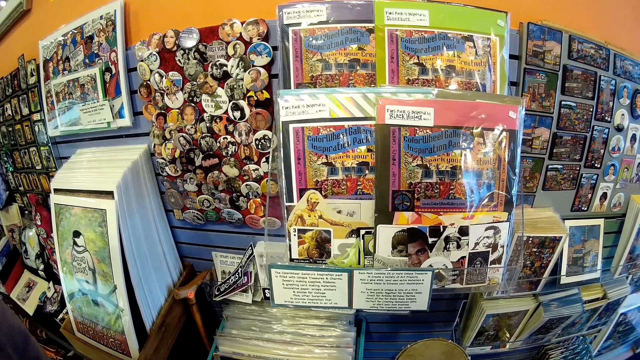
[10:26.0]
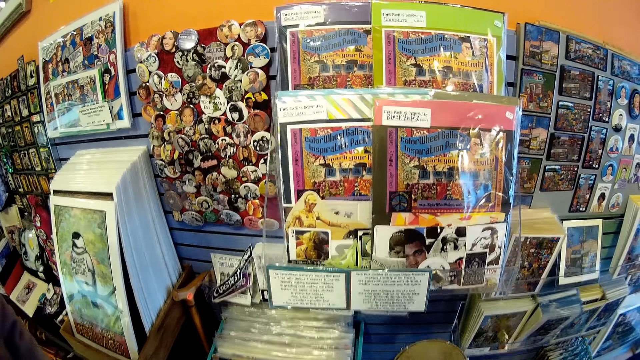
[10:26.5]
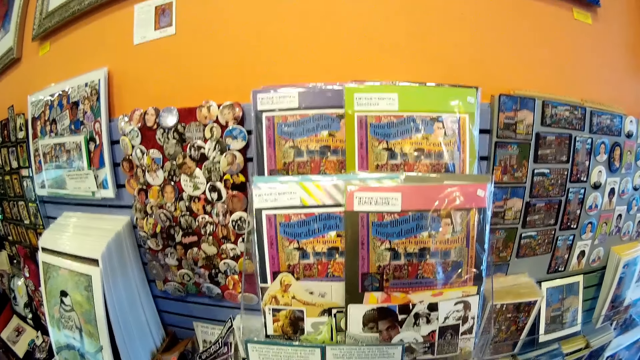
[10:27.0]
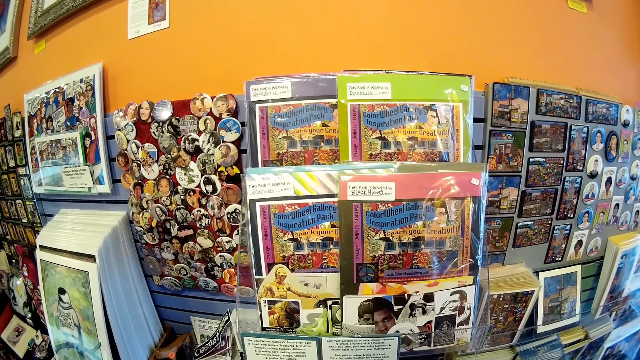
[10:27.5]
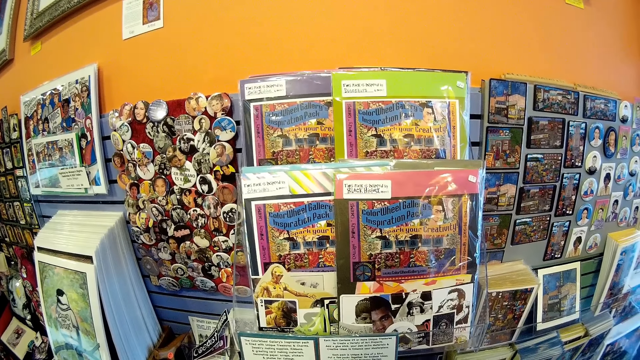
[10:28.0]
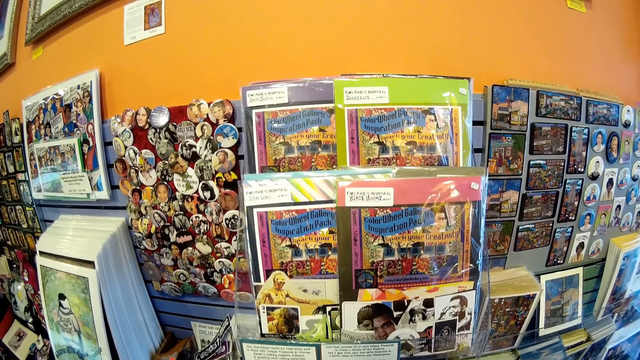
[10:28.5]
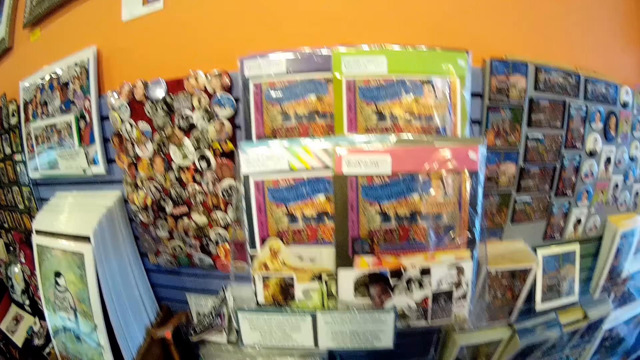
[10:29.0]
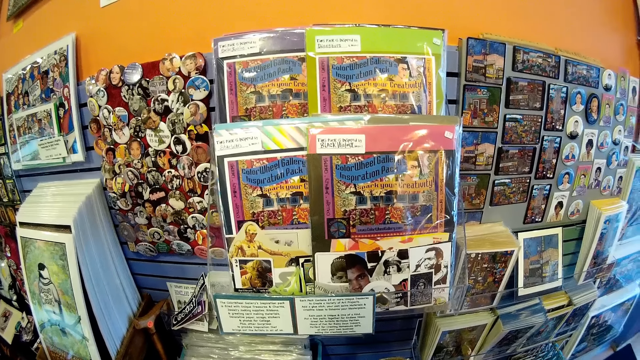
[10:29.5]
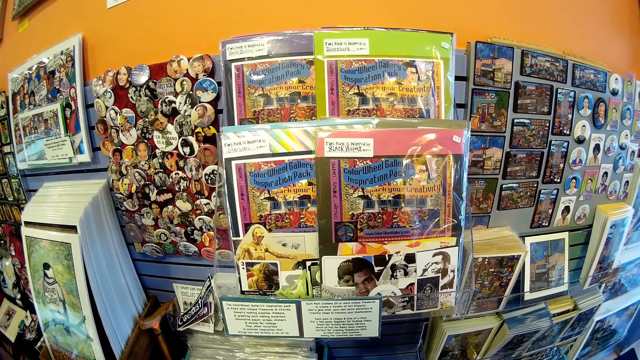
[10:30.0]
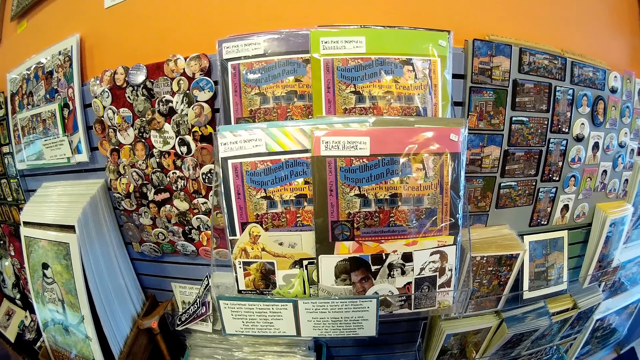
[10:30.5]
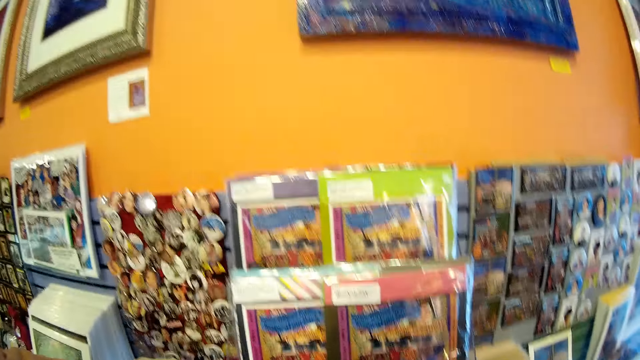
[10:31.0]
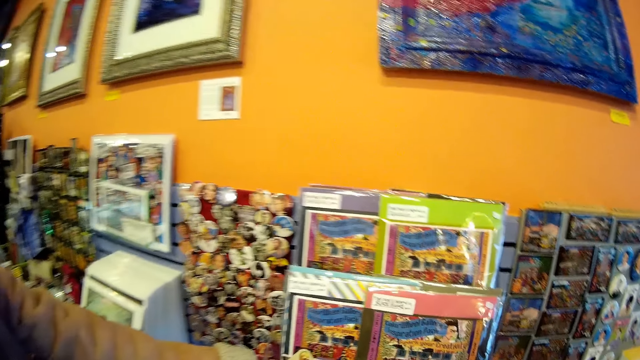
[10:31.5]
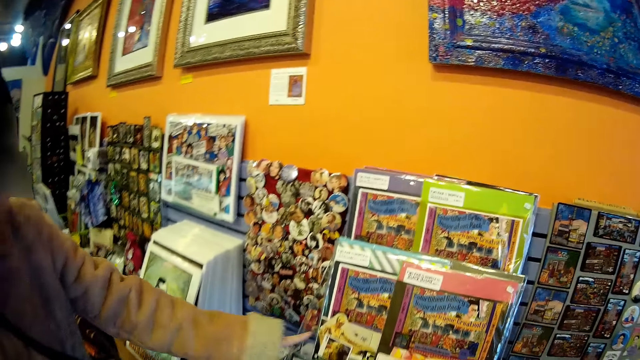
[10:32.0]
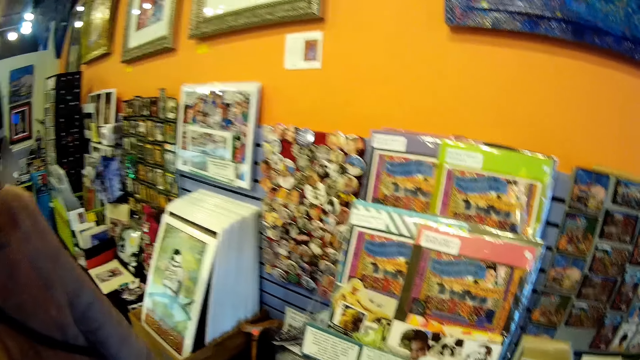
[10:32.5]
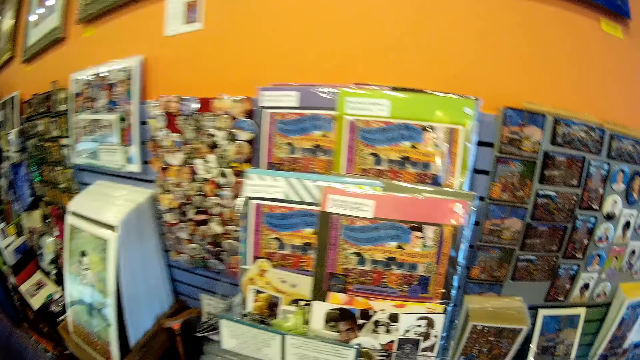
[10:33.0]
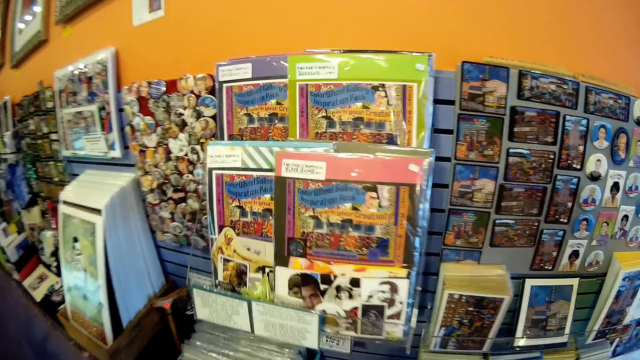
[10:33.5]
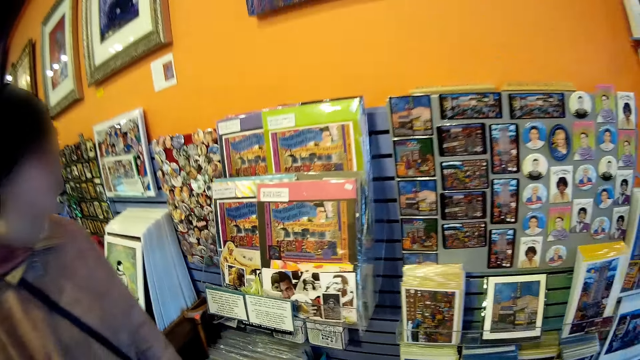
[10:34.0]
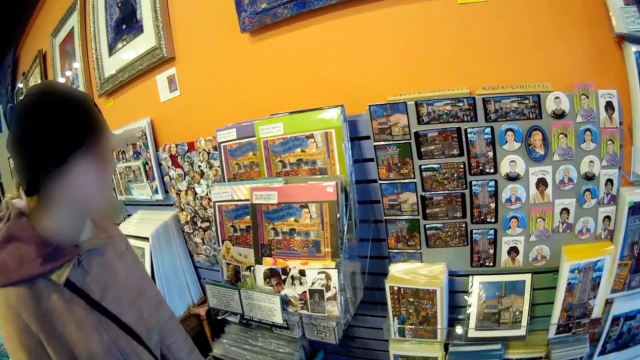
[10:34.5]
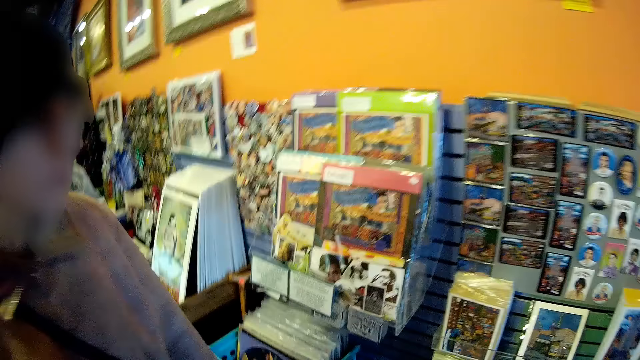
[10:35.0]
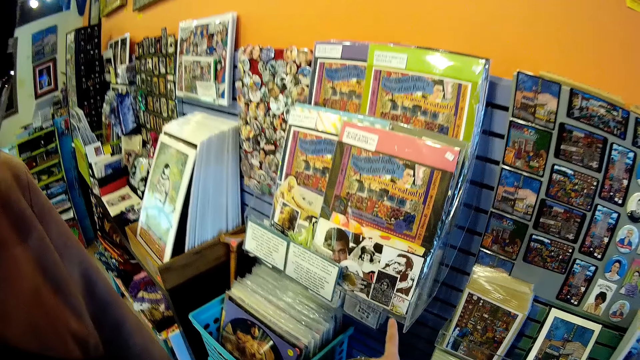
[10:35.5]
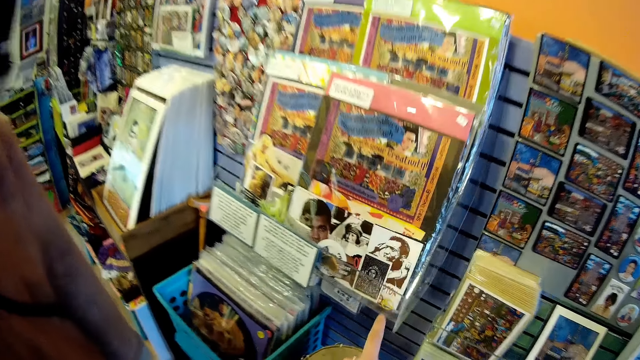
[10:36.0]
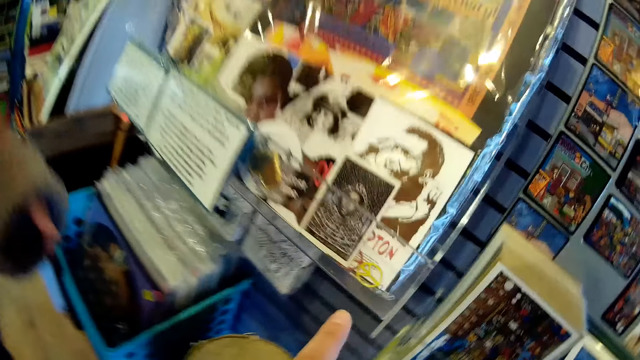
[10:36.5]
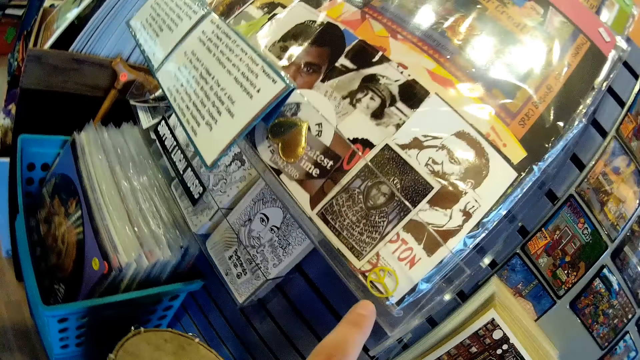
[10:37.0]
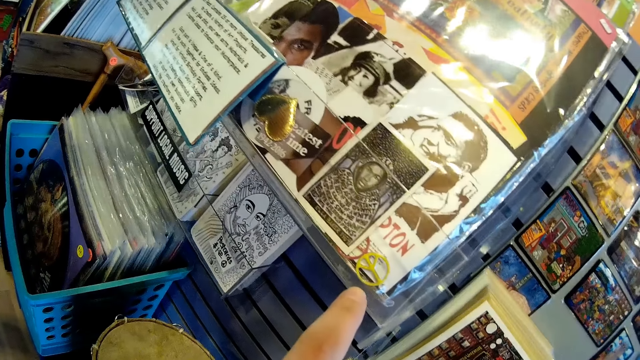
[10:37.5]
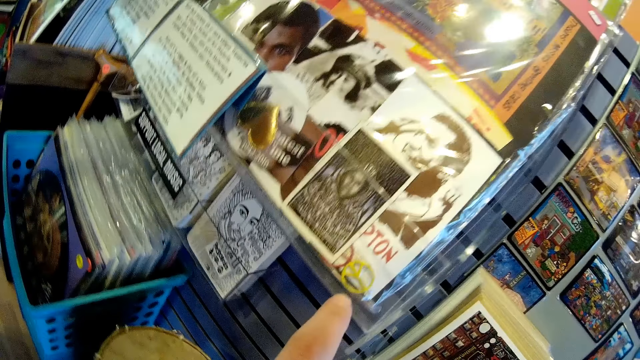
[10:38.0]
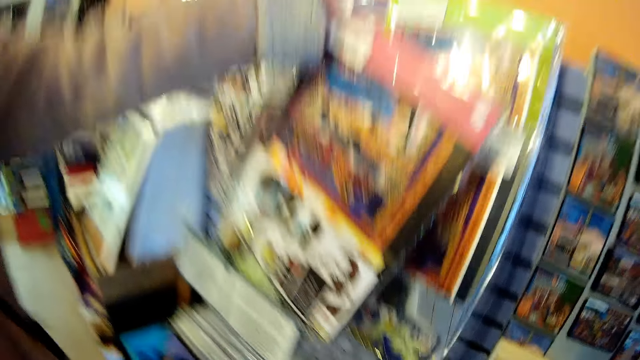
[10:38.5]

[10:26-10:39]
The camera wearer looks at the decorations. A man points at a card. The camera wearer looks at the decorations. The man walks forward. The camera wearer points at a card.

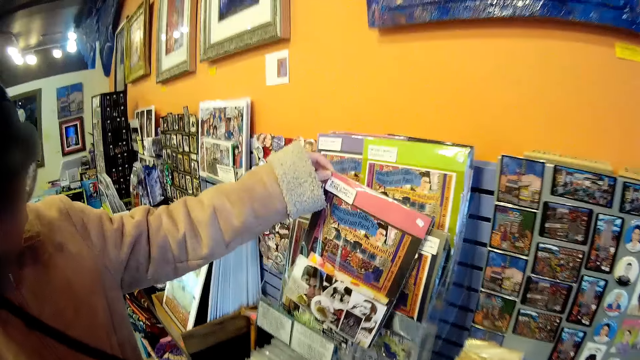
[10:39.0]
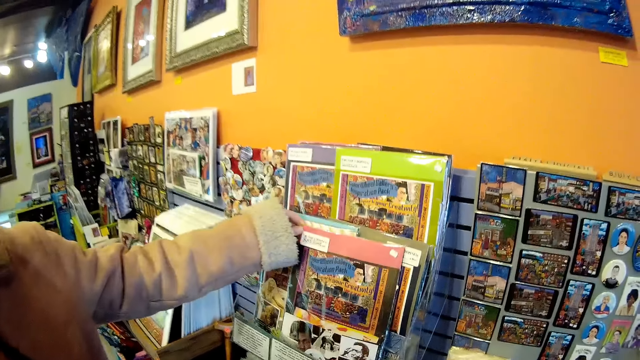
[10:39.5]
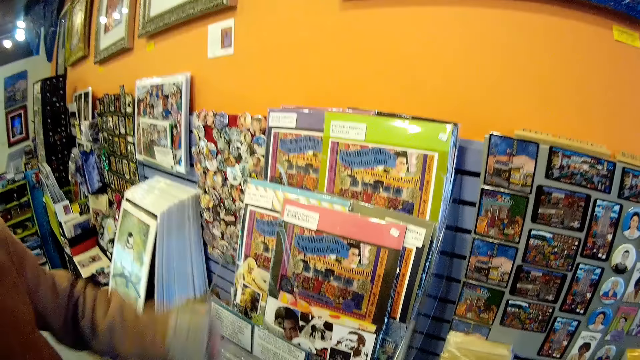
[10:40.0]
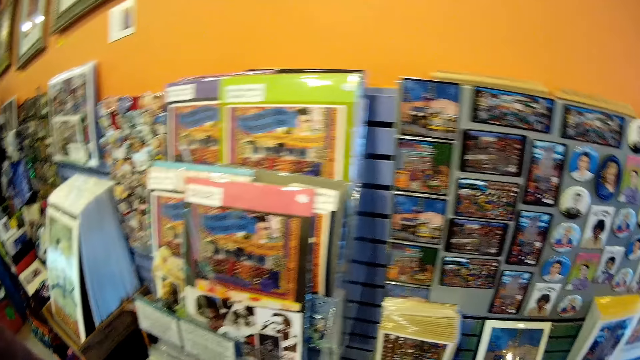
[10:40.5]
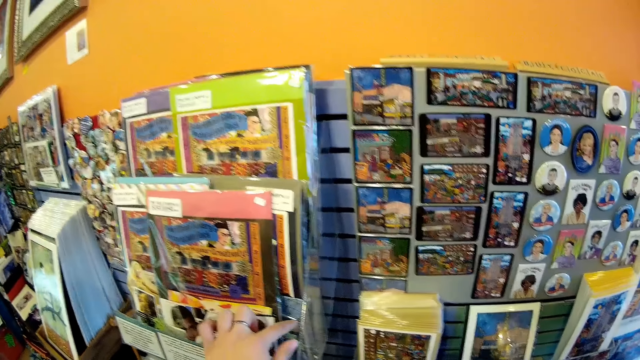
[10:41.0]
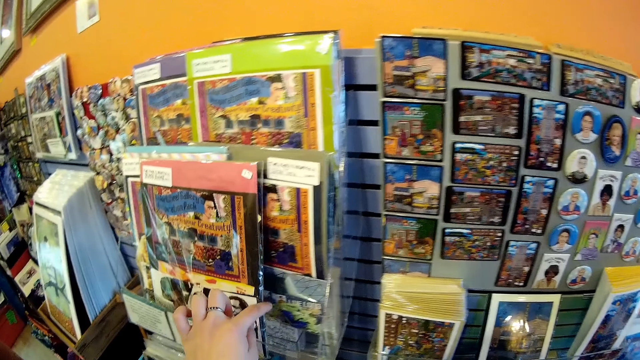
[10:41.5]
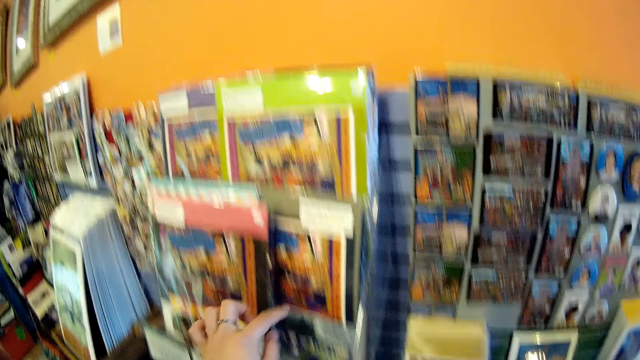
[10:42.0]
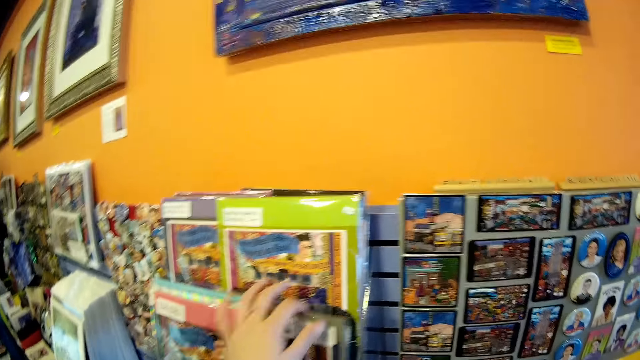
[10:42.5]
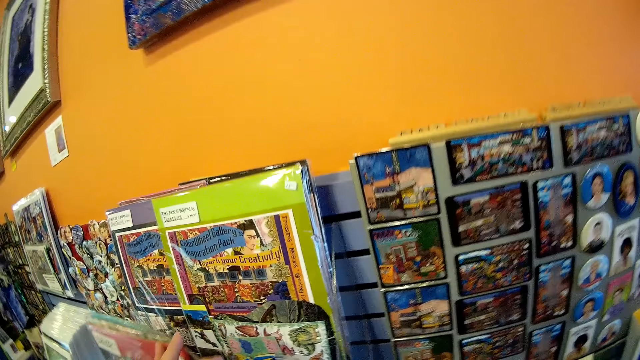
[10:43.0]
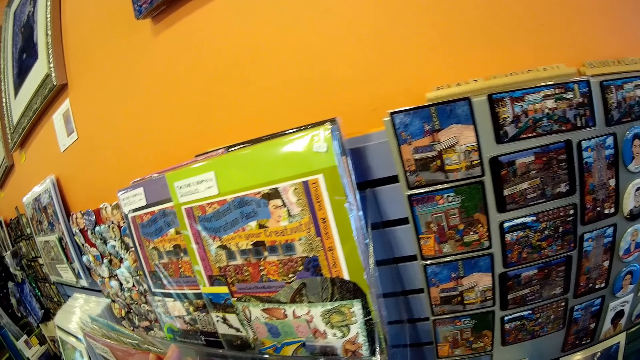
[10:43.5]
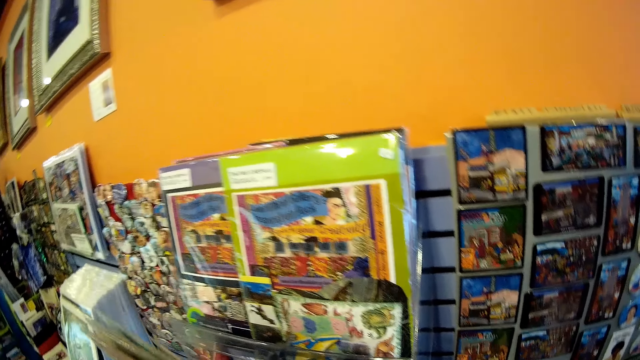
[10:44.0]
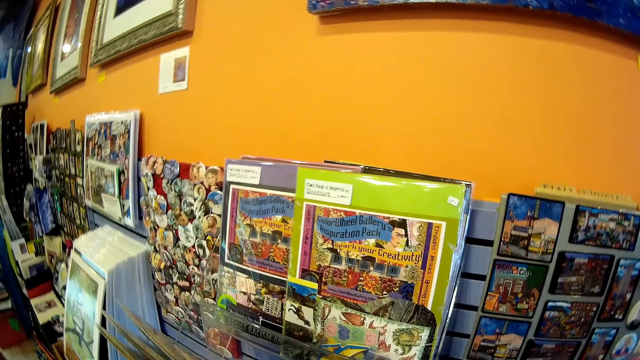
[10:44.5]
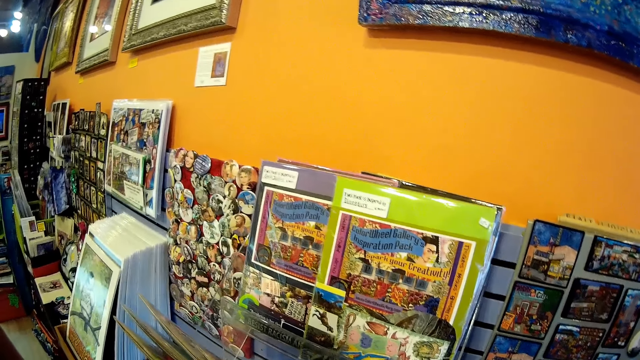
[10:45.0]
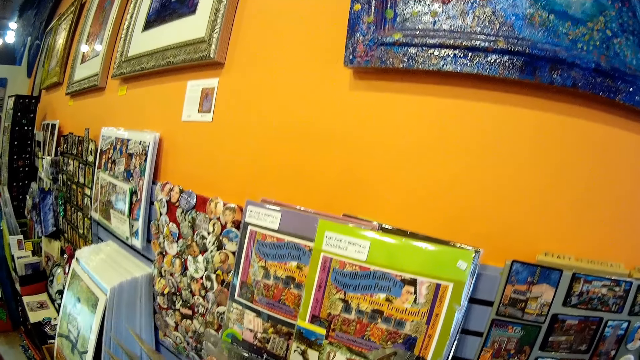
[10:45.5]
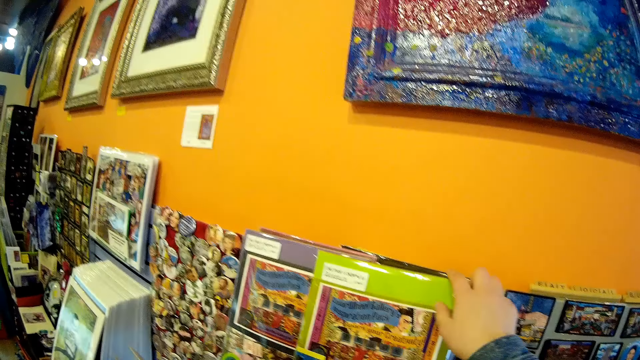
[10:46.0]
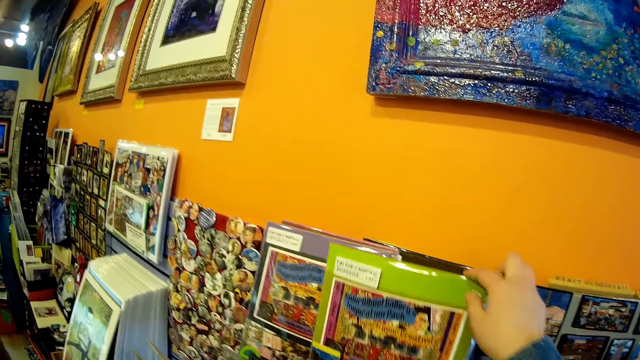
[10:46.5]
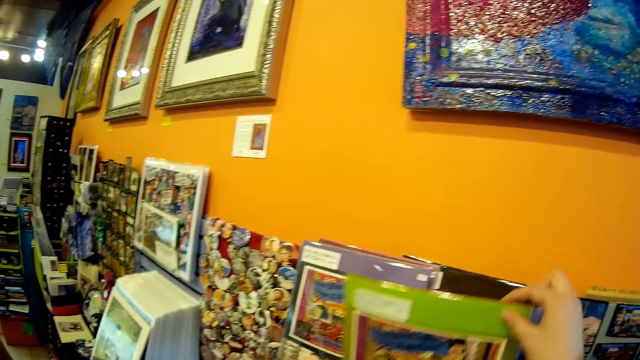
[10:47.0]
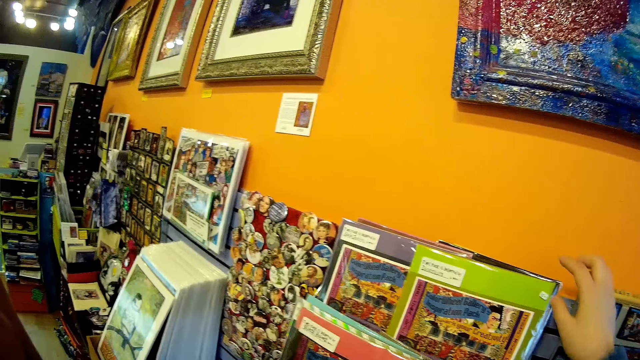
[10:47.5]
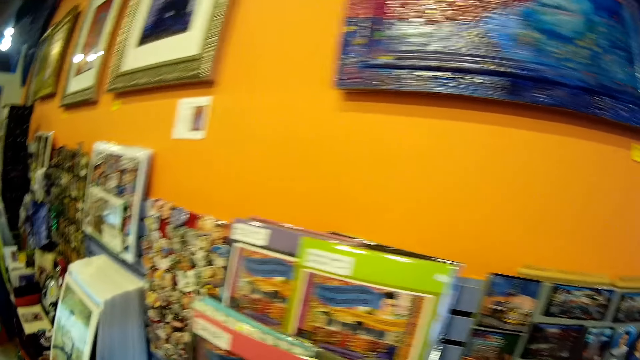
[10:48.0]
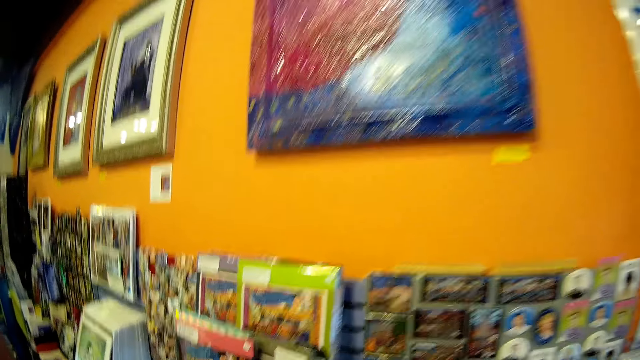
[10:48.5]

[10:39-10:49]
A man lifts a card. He checks some cards on the card holder with his right hand. He returns the card back. The camera wearer moves the card on the card holder. They touch a card. They look at the cards. They move a card.
